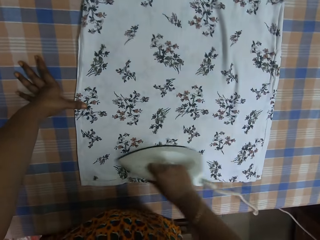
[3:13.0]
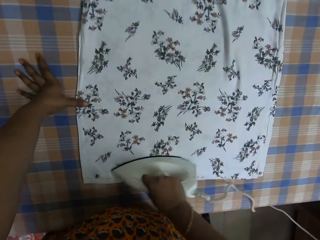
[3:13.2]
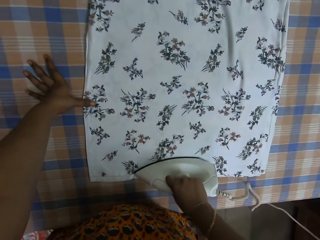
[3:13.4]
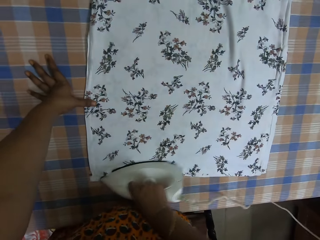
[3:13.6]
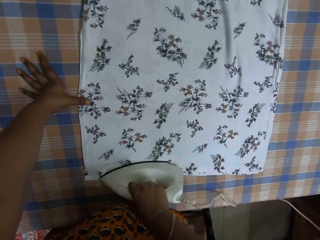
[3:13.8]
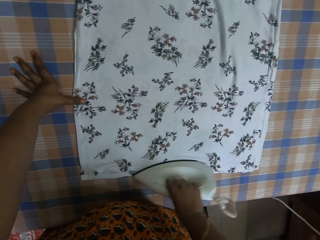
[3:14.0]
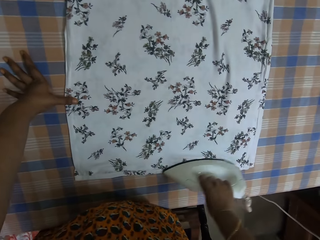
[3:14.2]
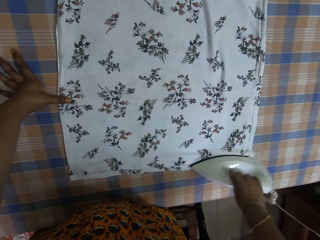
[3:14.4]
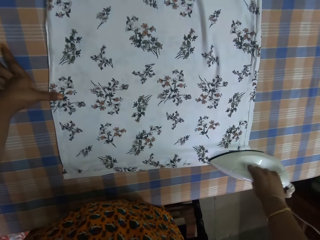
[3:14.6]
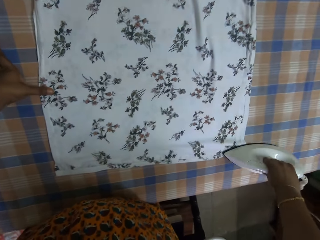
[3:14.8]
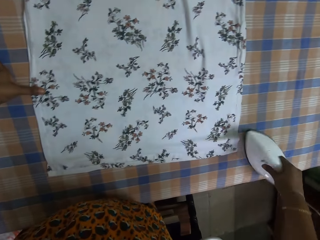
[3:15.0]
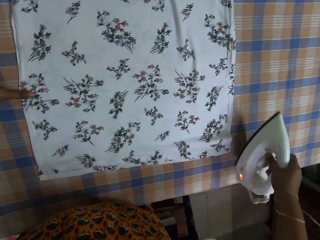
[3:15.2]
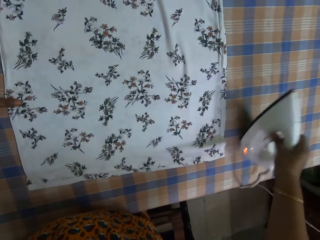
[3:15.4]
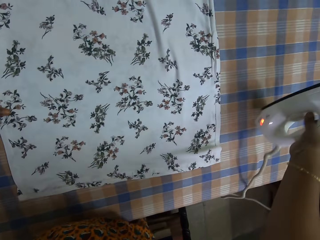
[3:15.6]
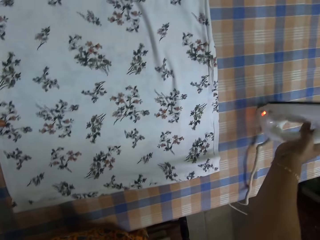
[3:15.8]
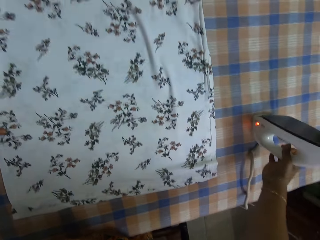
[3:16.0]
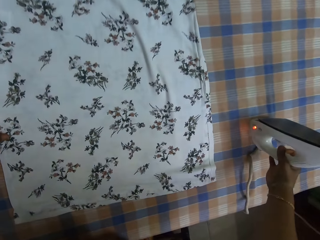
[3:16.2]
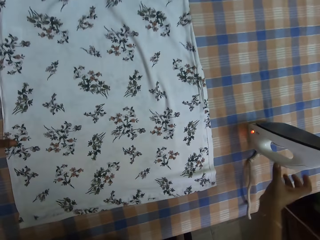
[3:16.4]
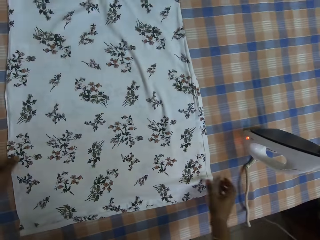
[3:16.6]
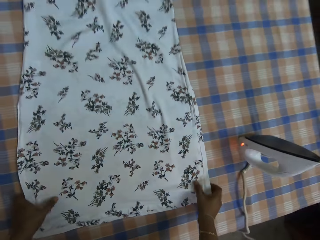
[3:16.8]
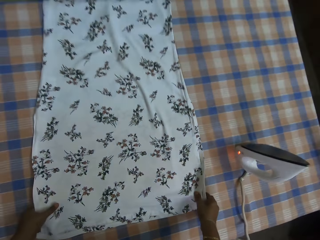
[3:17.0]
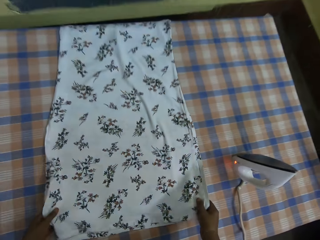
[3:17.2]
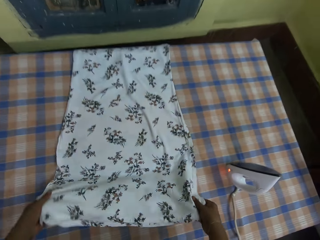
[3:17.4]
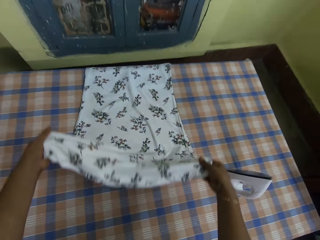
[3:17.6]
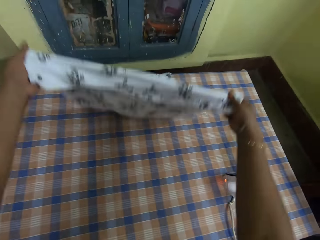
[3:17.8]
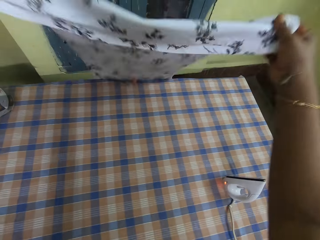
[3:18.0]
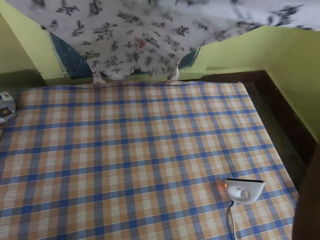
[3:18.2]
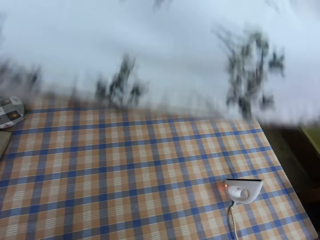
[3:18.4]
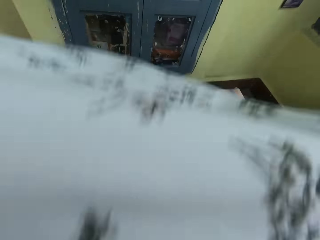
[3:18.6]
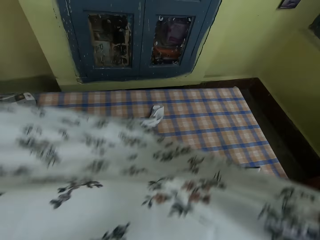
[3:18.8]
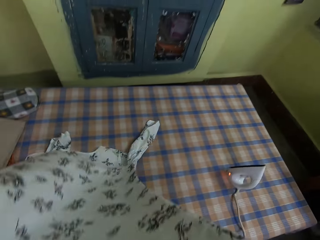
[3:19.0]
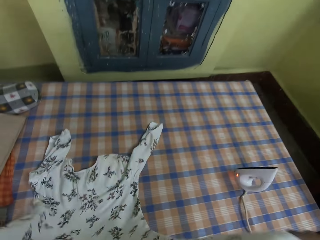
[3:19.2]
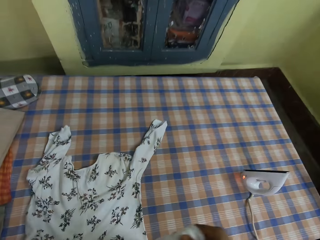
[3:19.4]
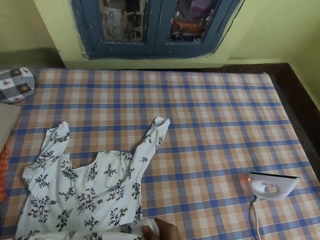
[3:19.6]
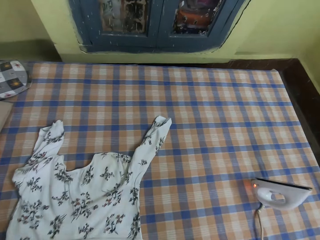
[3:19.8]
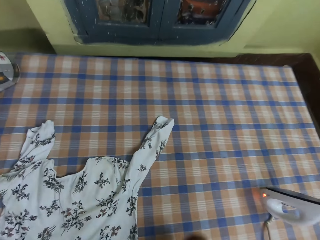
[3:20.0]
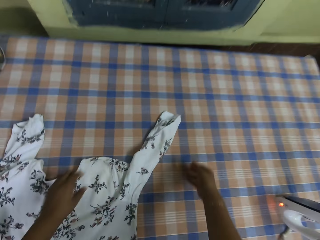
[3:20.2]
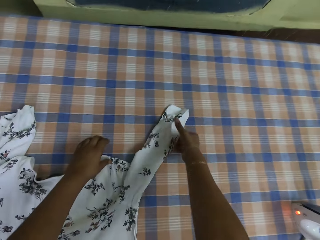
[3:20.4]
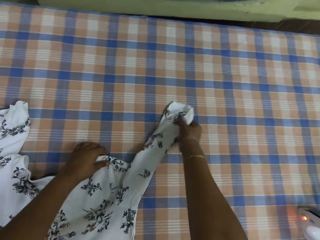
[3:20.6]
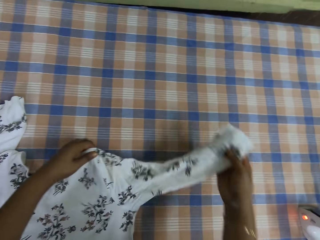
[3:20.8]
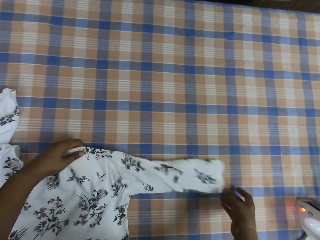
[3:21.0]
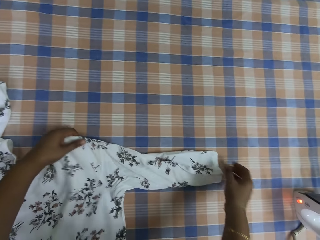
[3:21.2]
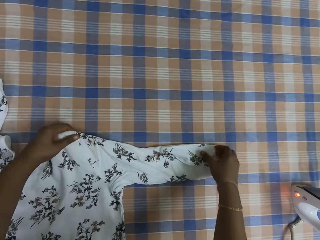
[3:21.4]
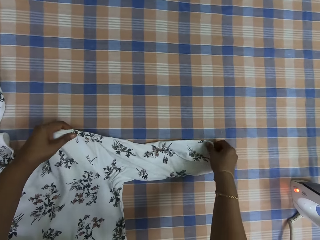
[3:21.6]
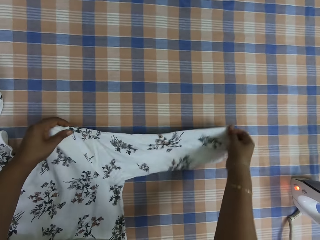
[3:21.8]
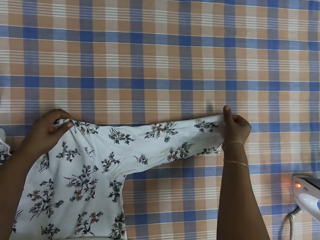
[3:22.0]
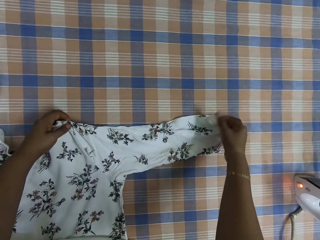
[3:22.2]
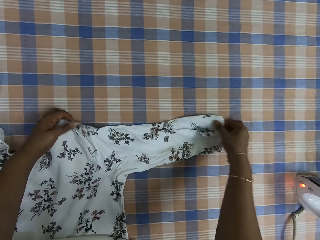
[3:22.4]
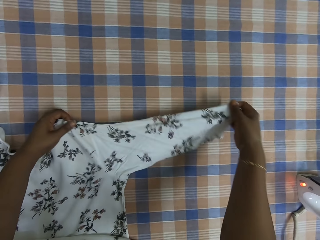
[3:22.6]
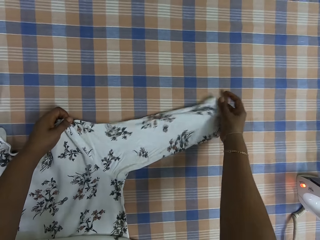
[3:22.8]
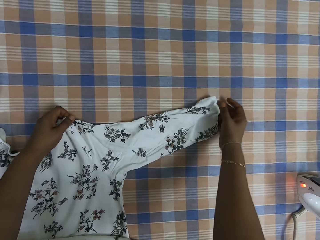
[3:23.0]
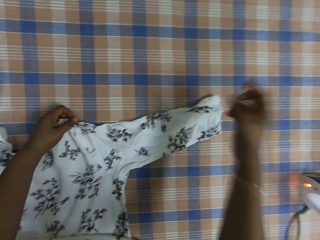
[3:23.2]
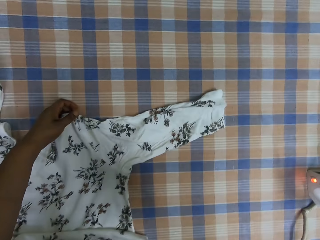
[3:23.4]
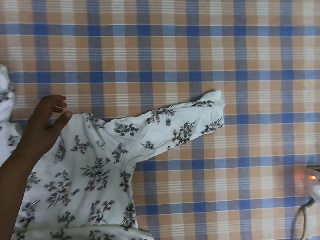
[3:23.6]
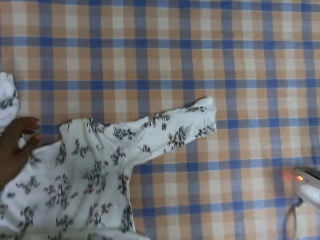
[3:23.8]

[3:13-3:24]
The camera wearer places the electric iron on the table. They pick up the dress. They place the dress on the table. They straighten the dress.
